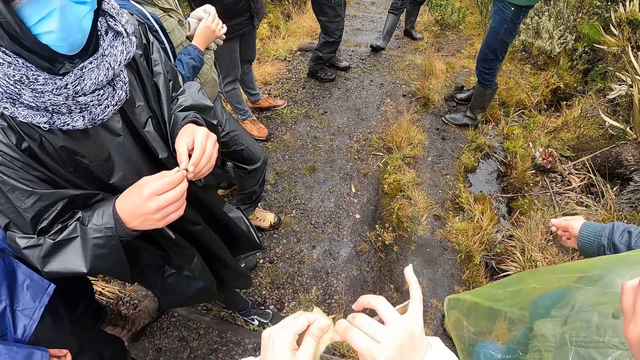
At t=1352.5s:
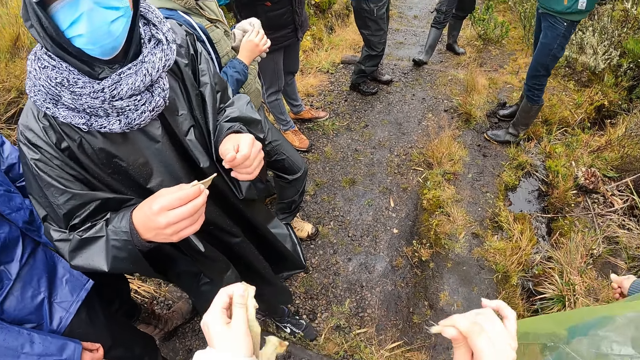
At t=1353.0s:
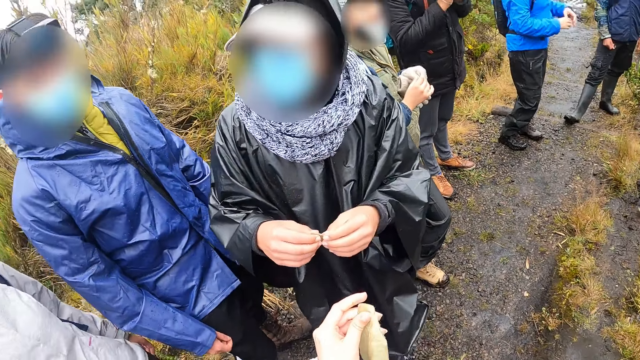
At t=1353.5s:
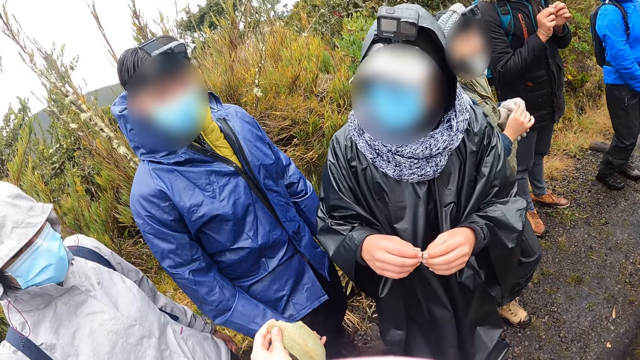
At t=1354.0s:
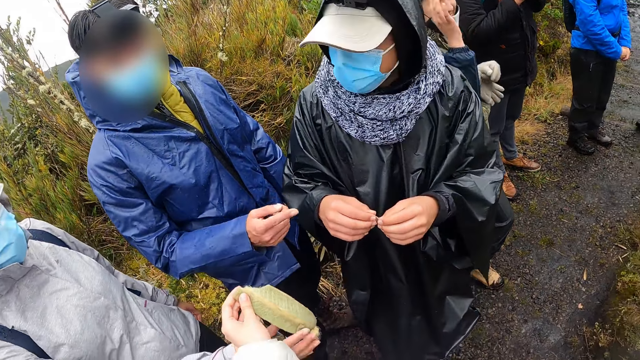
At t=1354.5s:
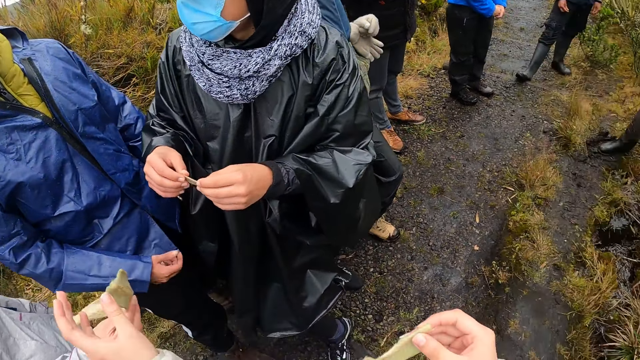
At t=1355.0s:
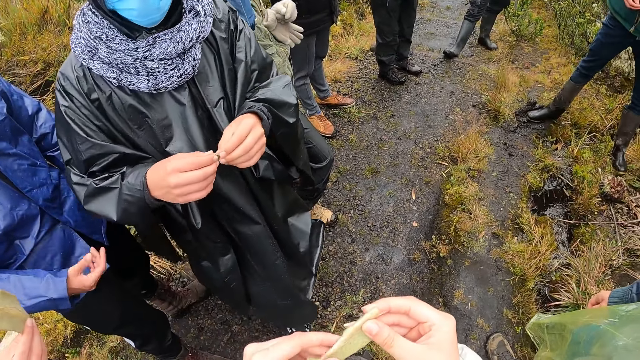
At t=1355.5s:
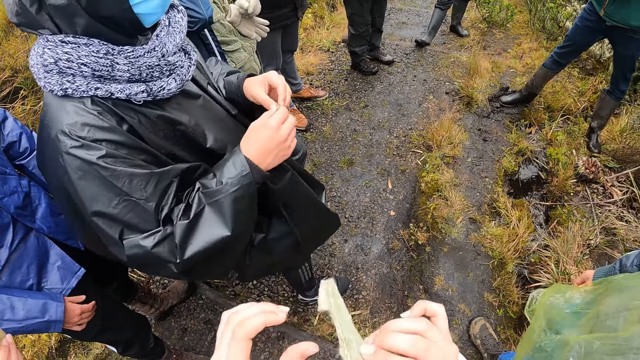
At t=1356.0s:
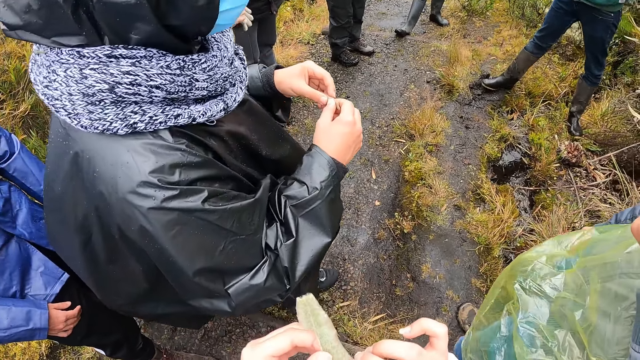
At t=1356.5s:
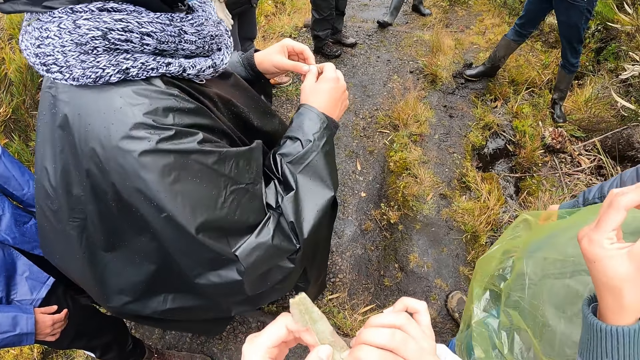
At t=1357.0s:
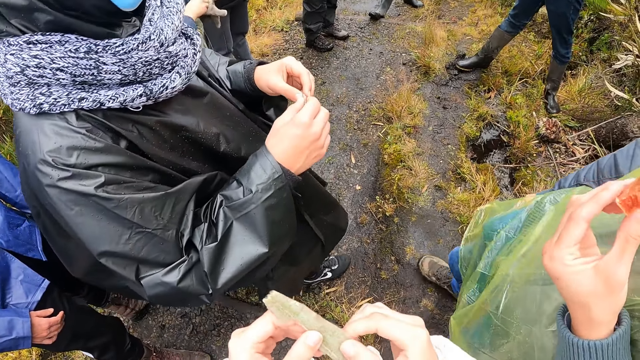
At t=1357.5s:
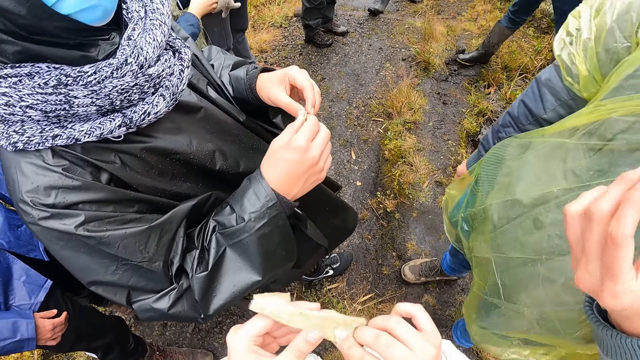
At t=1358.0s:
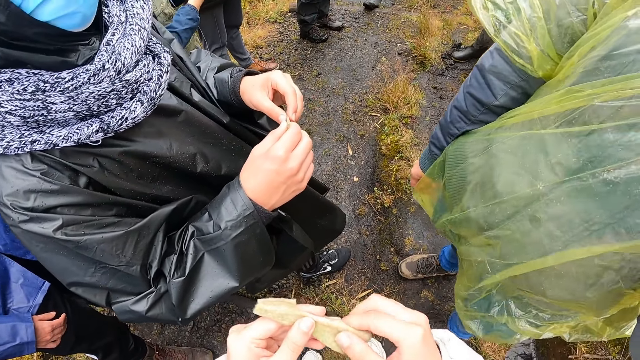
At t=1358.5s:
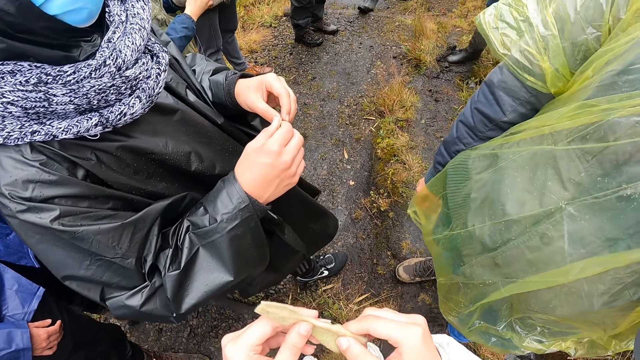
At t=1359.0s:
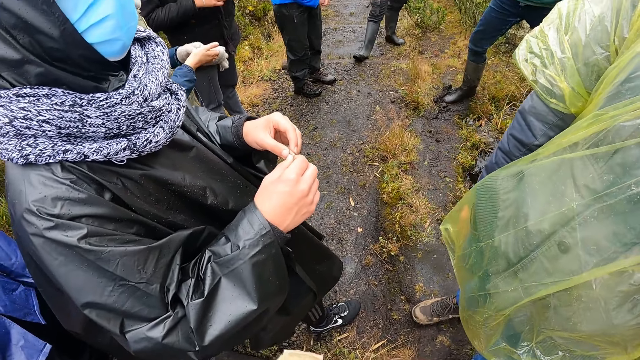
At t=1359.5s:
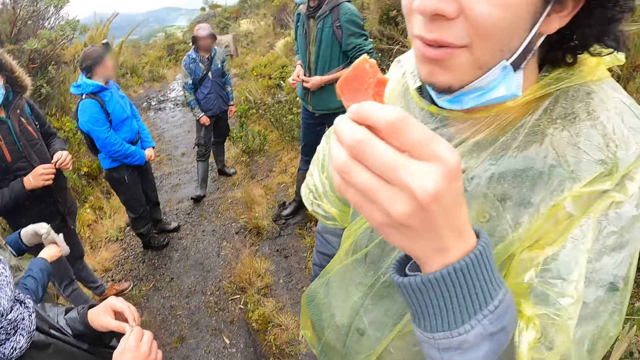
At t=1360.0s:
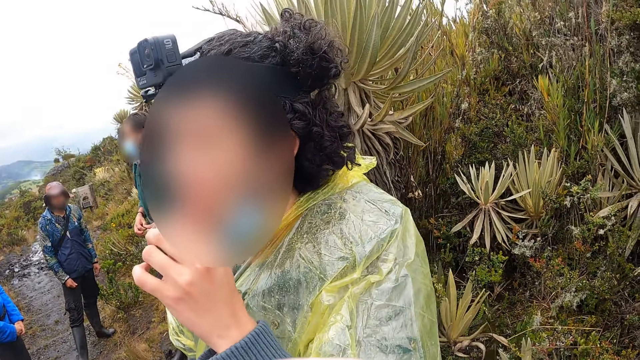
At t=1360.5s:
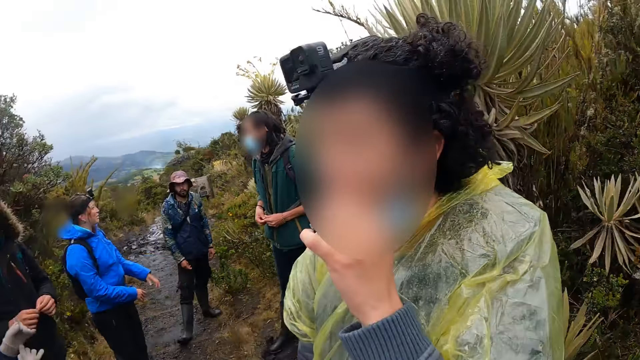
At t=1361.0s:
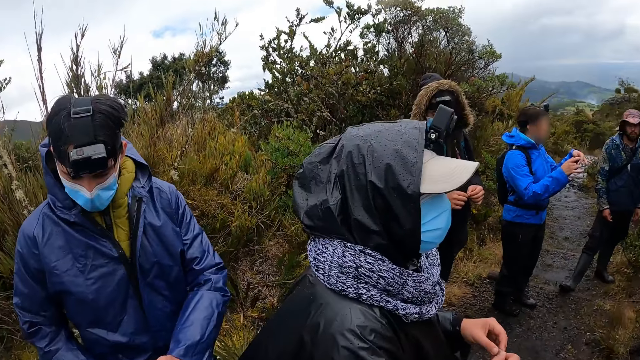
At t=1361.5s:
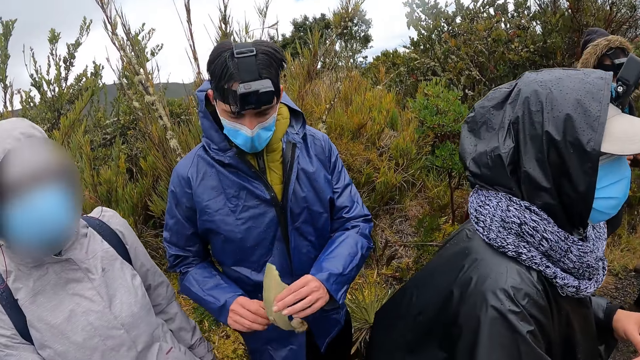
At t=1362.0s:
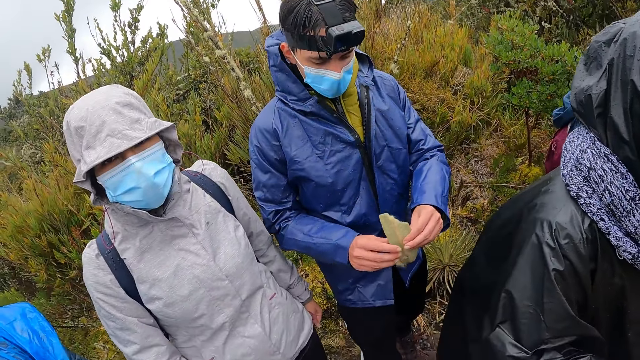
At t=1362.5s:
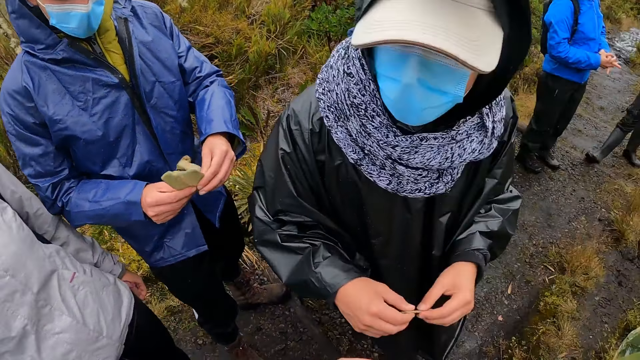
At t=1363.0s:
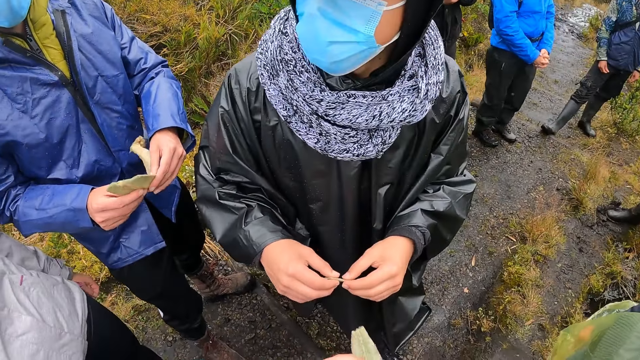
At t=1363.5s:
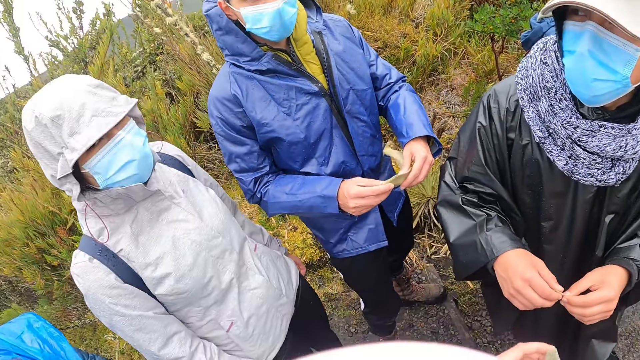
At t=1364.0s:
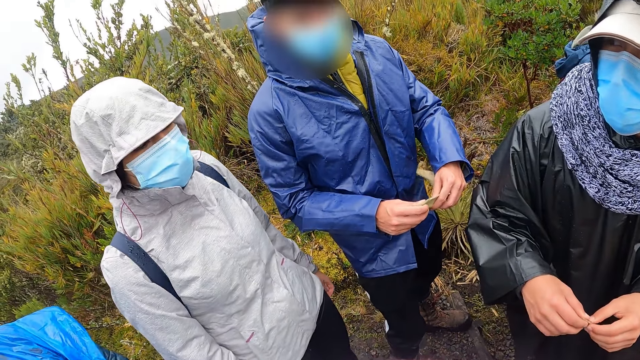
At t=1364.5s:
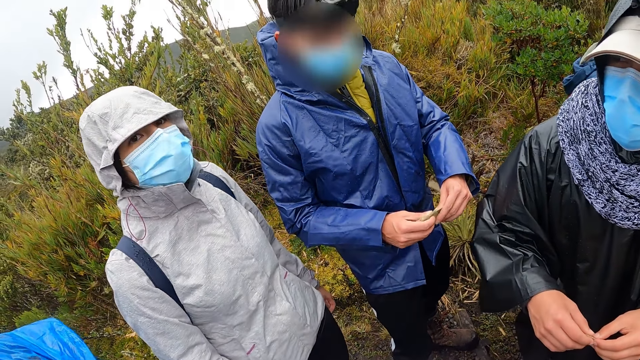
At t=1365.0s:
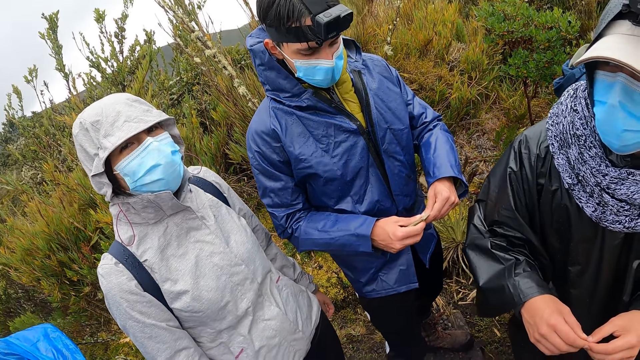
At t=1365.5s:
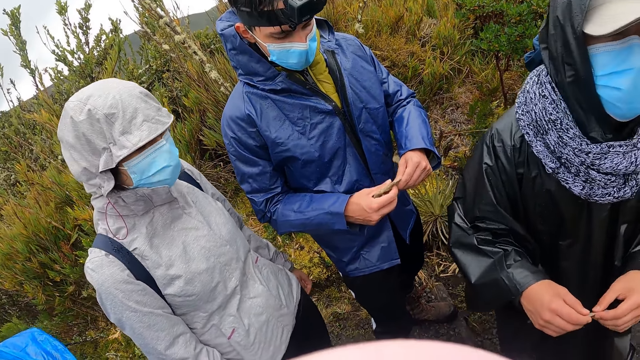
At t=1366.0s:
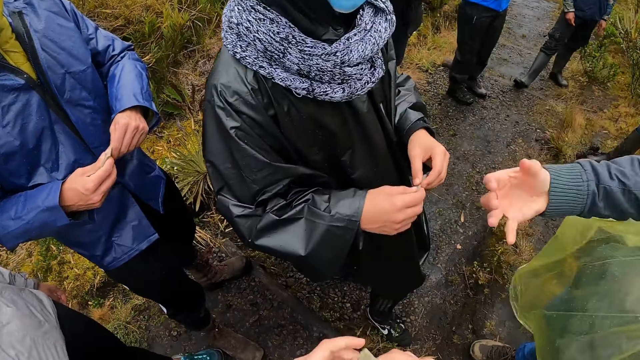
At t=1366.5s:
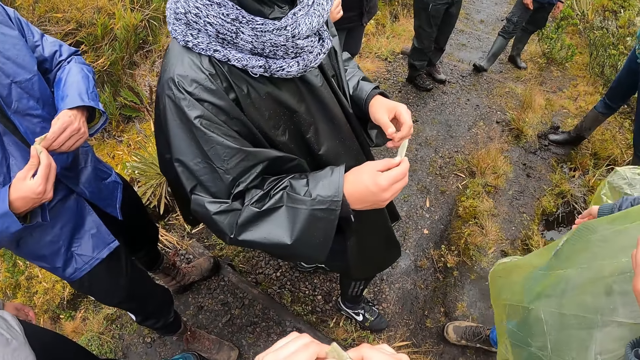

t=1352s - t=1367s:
The camera wearer cuts the cassava plant with both hands. She passes a portion of the cassava plant to the woman with her left hand. Another woman eats the cookie in her left hand. The man holds the cassava plant with both hands. He cuts the cassava plant with both hands.

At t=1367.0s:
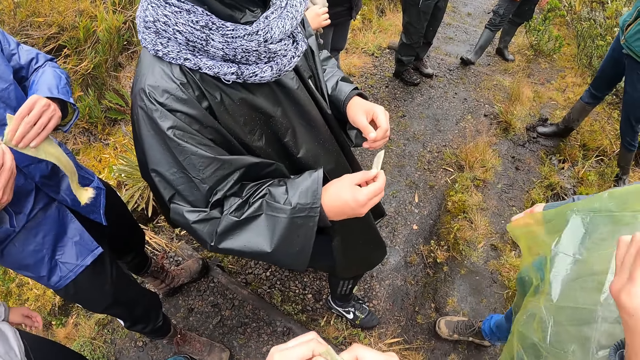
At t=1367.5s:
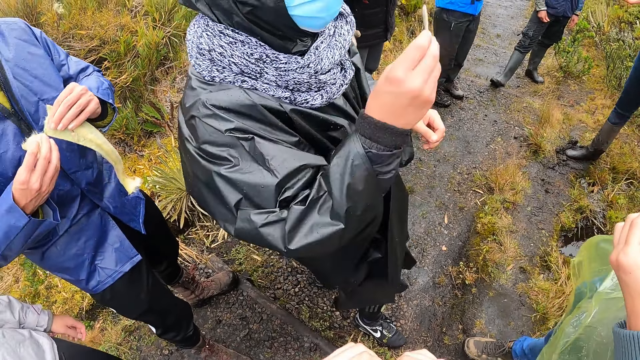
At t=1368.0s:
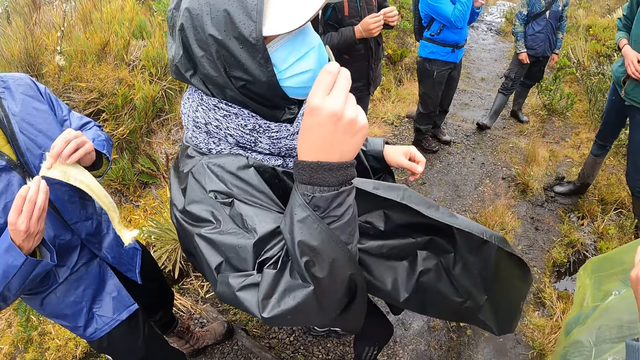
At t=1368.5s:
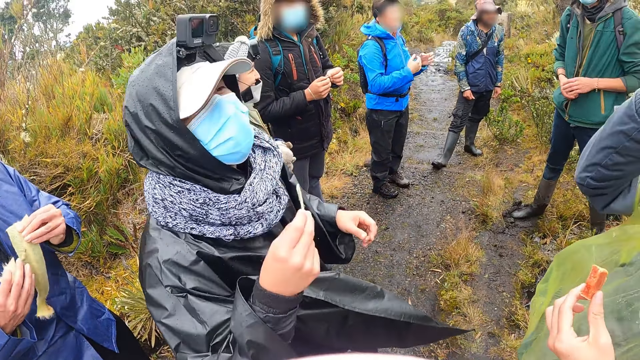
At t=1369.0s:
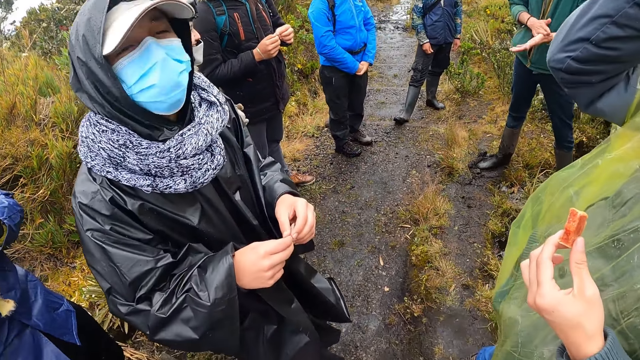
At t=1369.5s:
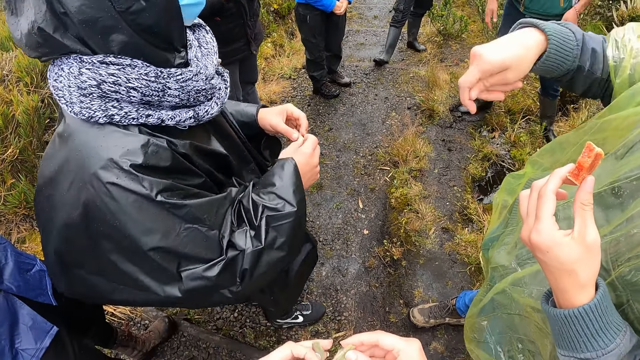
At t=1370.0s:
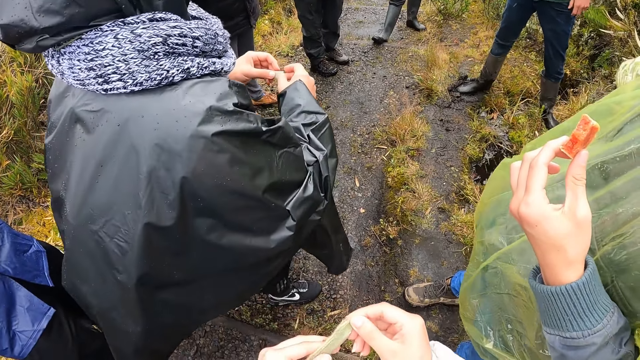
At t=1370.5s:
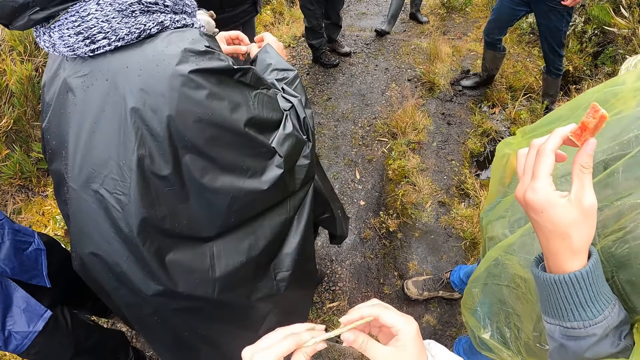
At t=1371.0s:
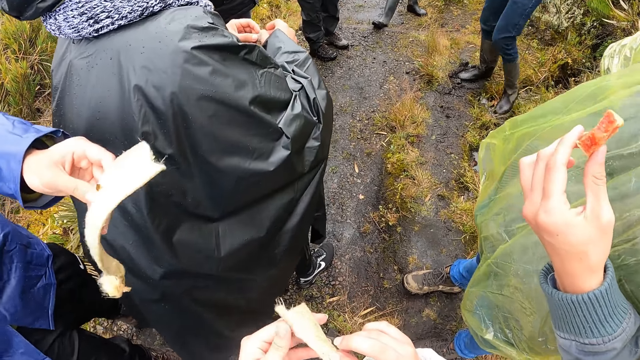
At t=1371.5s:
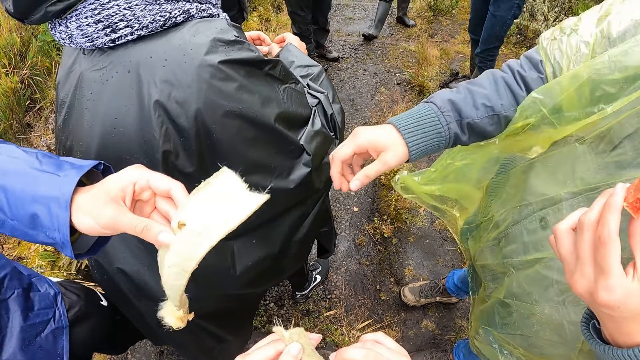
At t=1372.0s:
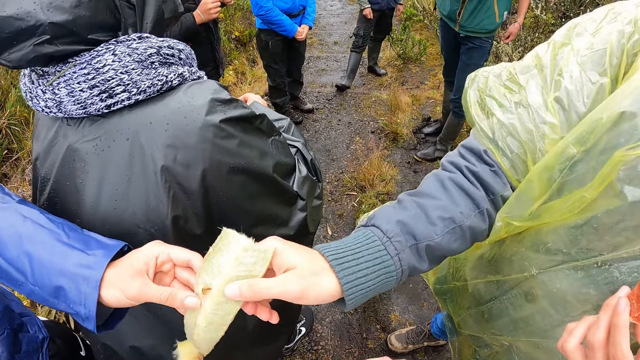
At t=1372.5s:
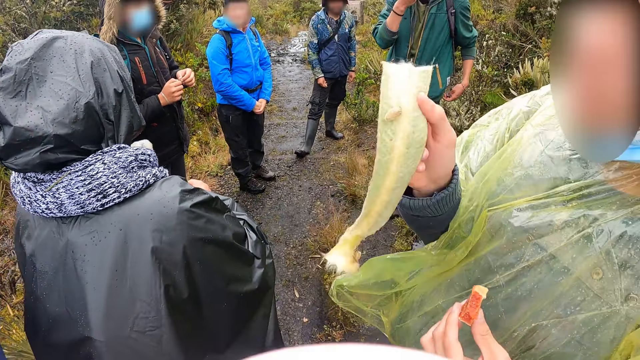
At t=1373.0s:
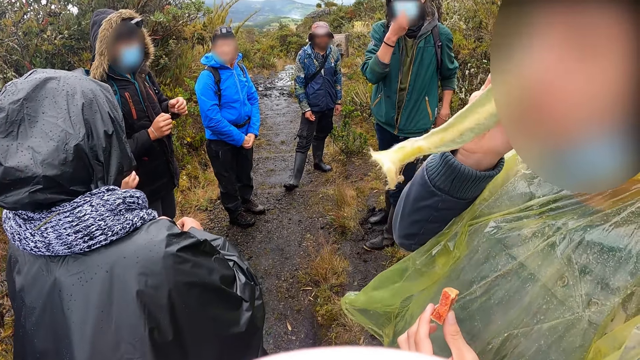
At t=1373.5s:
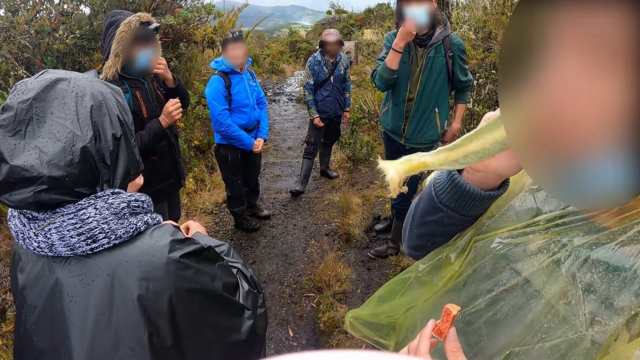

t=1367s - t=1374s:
A woman smells a piece of leaf in her right hand. The camera wearer looks around. The man passes the leaf to the woman with his left hand. Another woman smells the leaf in her right hand.
